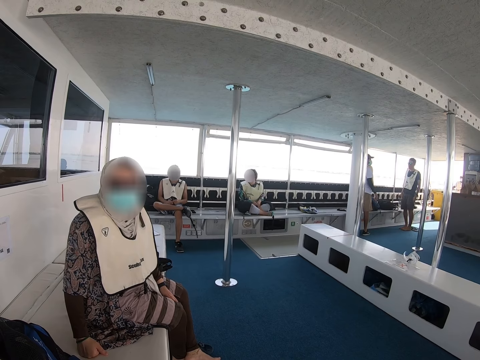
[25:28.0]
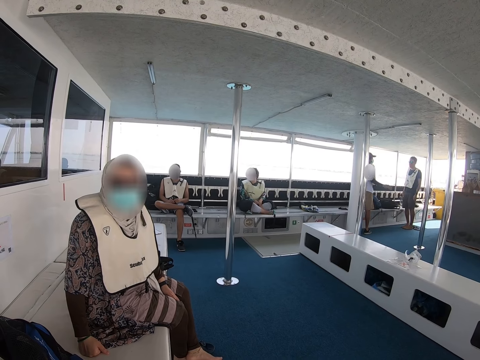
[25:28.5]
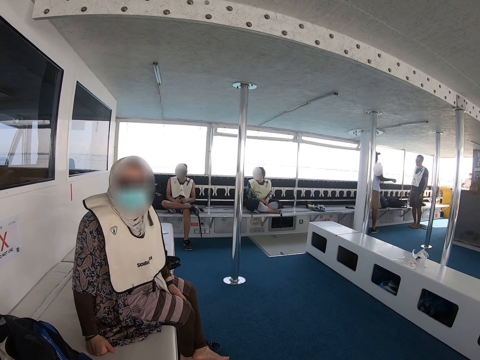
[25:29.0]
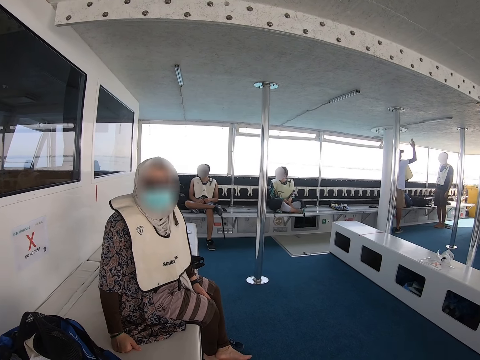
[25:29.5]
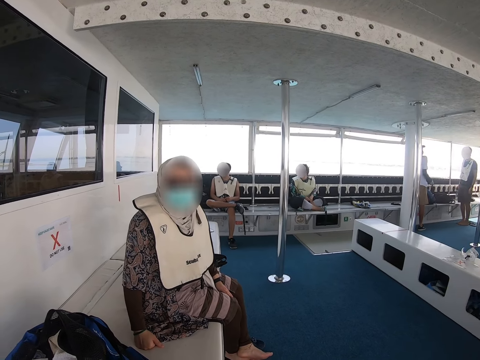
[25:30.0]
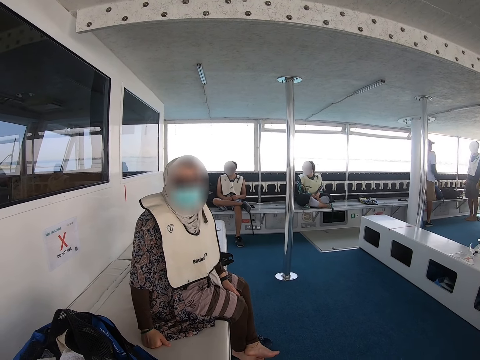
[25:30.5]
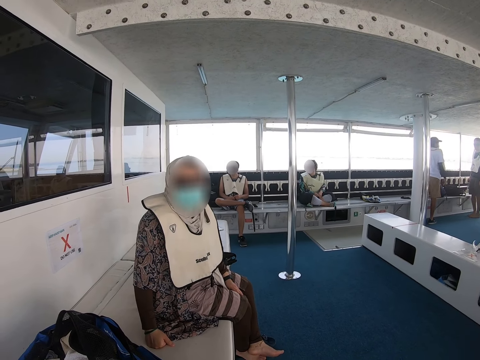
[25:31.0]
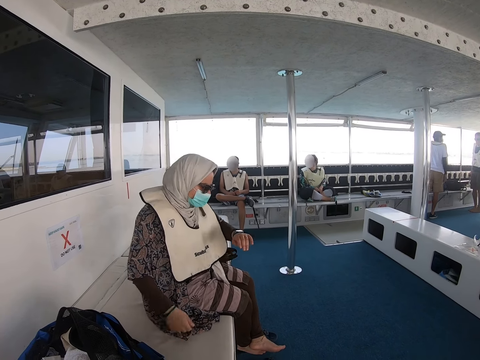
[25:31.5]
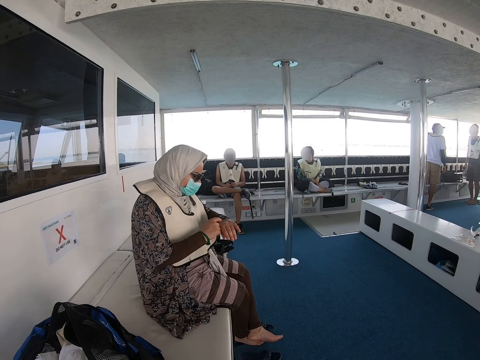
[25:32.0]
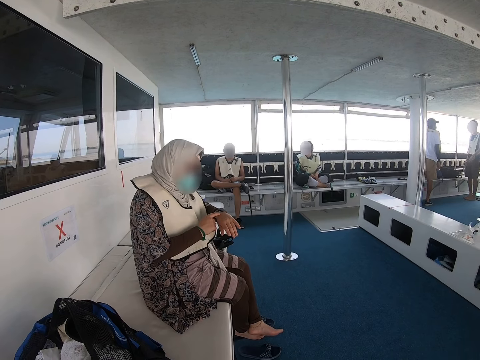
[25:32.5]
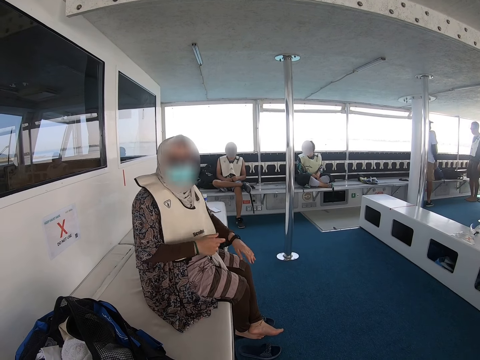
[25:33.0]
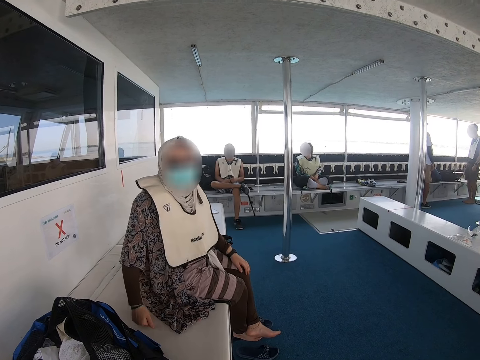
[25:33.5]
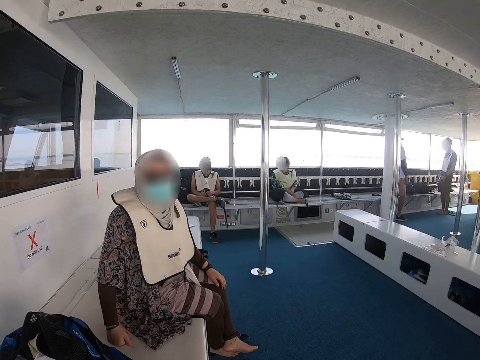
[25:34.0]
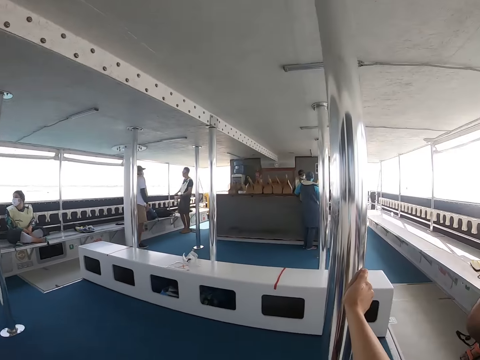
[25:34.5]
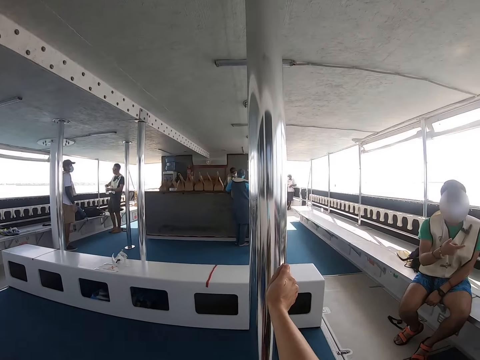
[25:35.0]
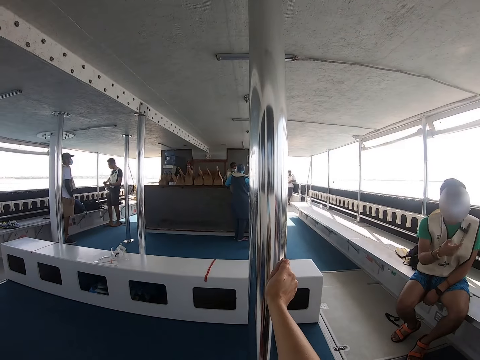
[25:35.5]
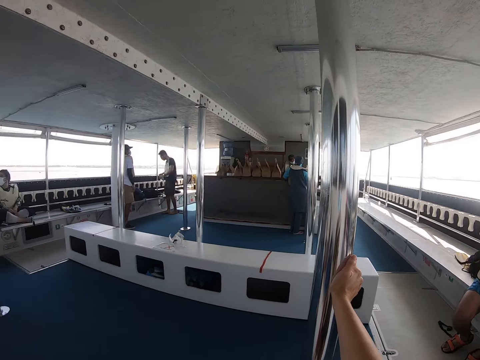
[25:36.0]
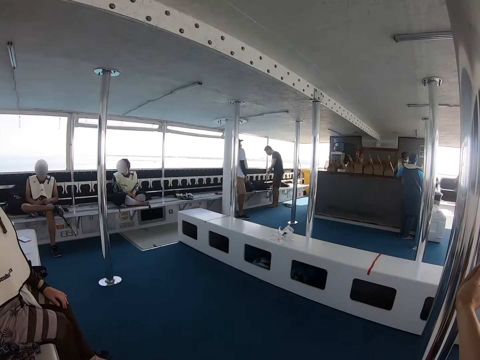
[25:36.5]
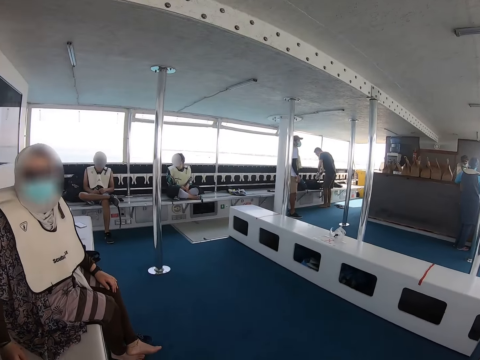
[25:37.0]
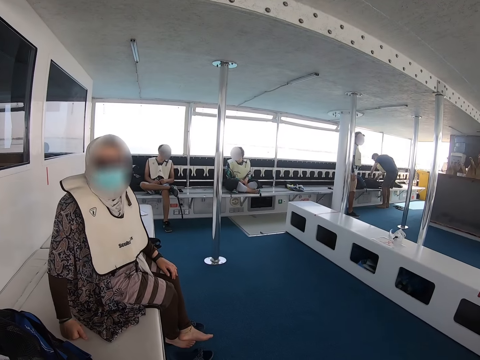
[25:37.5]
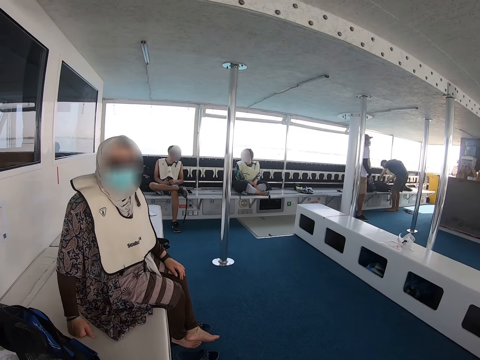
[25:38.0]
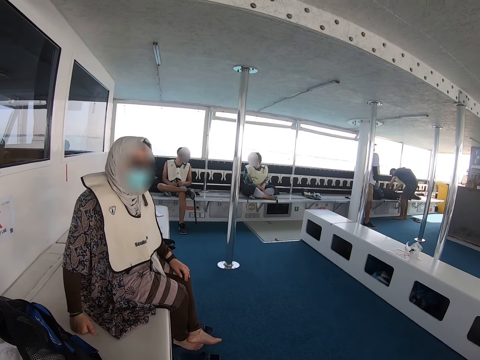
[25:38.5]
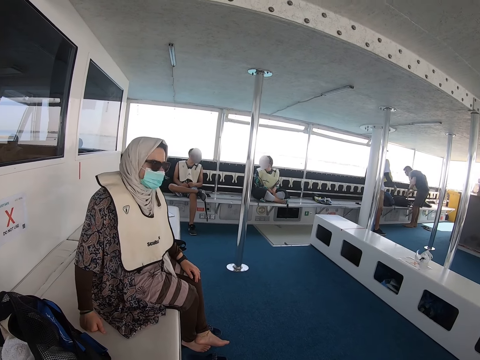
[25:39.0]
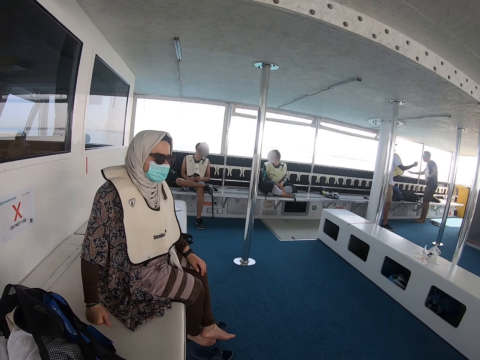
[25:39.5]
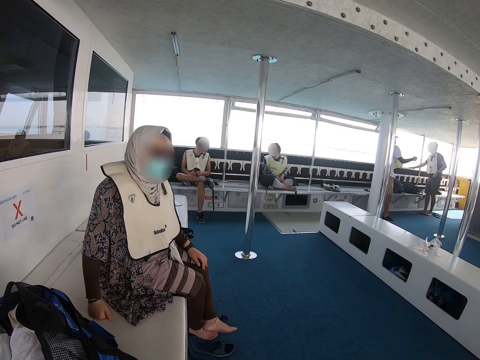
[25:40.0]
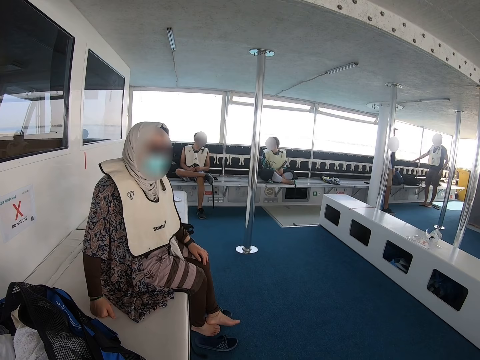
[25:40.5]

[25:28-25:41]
A man converses with another man. The lady looks at a watch. The camera wearer looks around. Another man moves his hands.

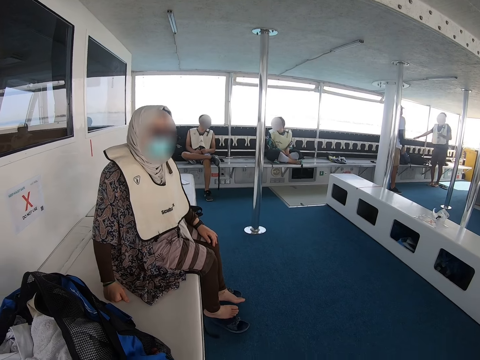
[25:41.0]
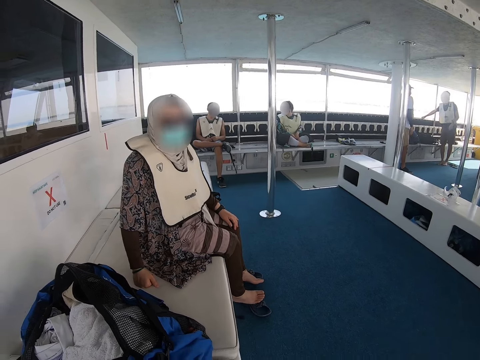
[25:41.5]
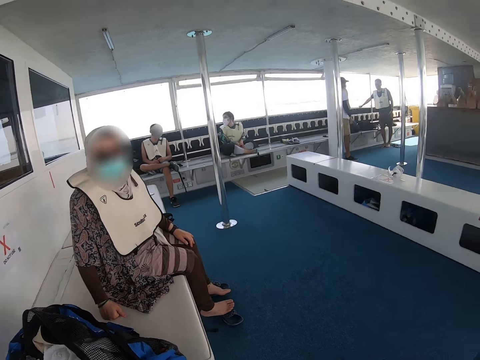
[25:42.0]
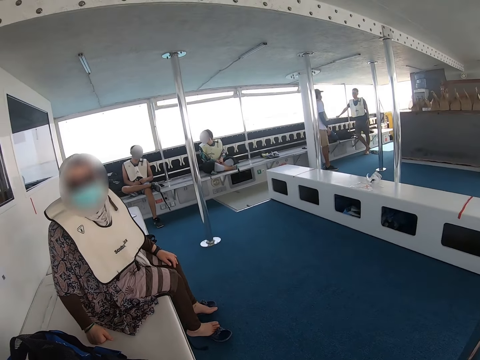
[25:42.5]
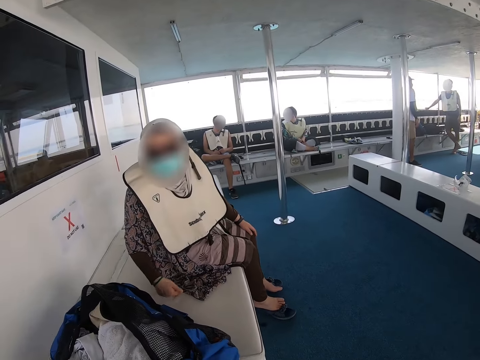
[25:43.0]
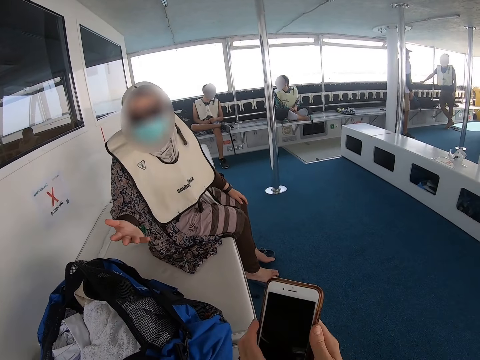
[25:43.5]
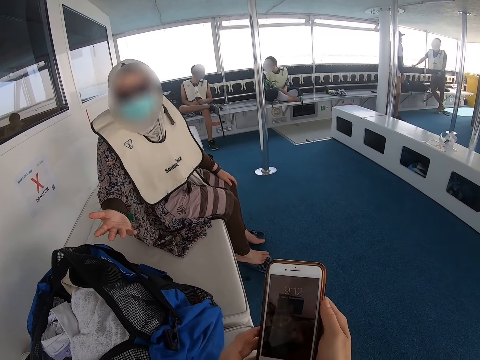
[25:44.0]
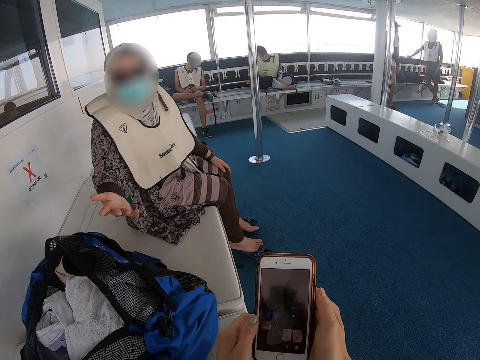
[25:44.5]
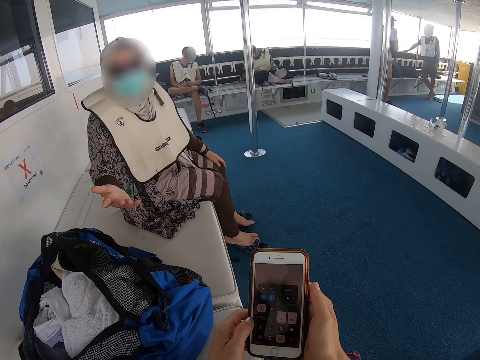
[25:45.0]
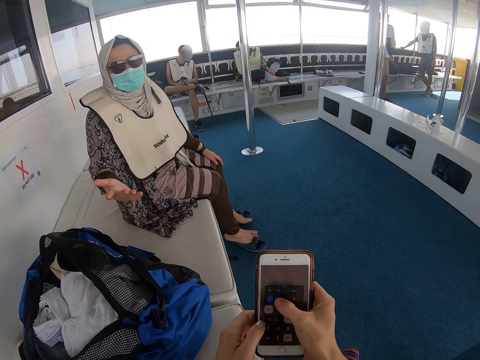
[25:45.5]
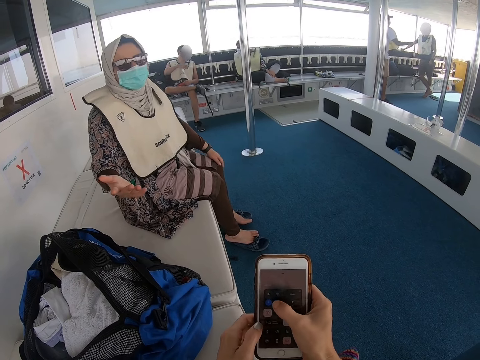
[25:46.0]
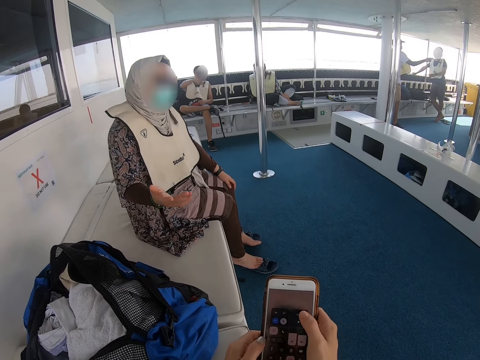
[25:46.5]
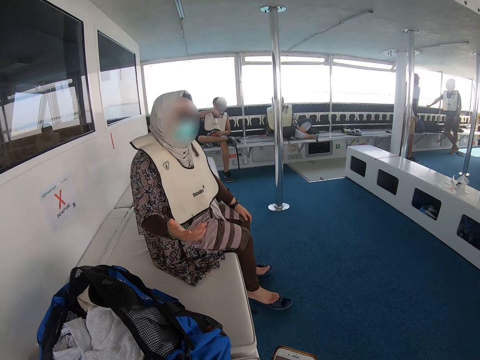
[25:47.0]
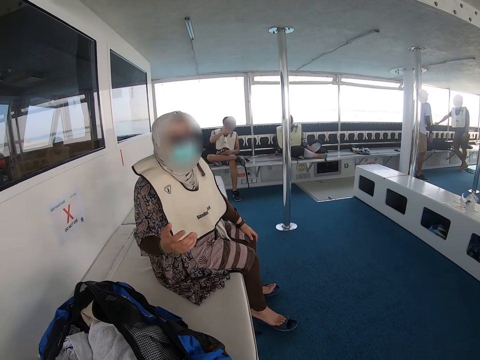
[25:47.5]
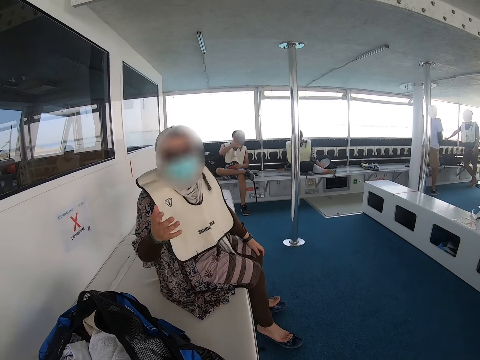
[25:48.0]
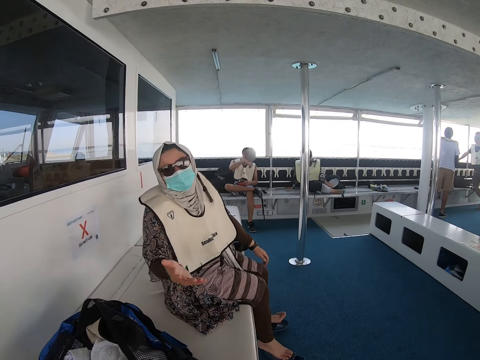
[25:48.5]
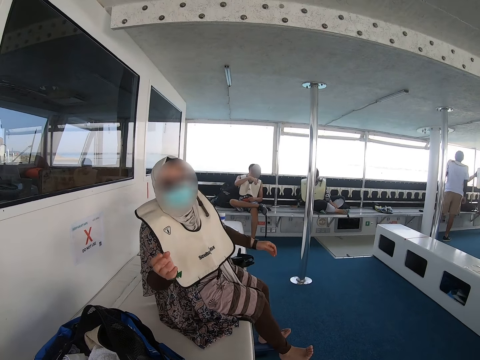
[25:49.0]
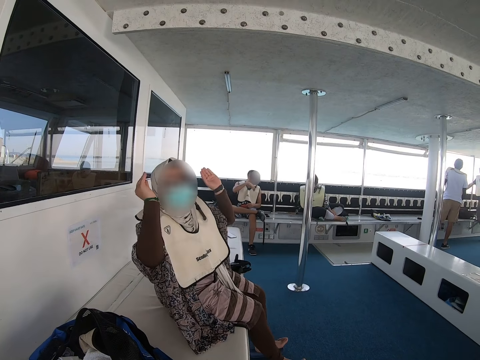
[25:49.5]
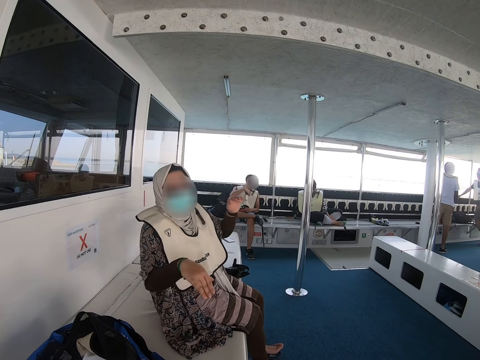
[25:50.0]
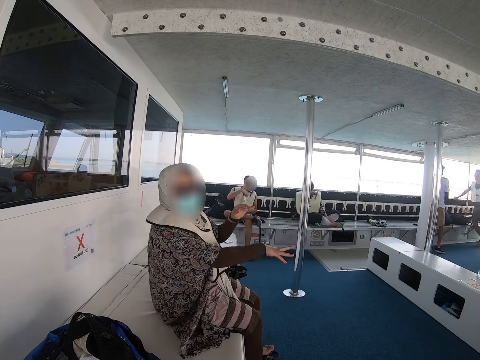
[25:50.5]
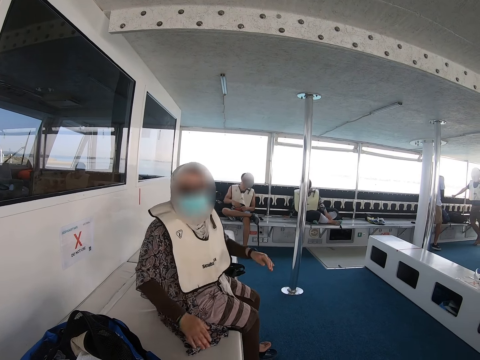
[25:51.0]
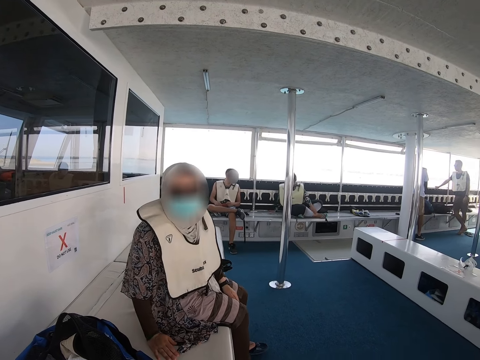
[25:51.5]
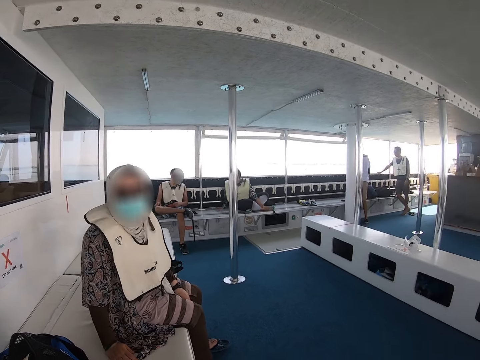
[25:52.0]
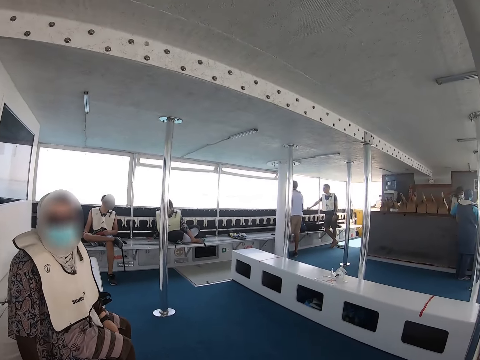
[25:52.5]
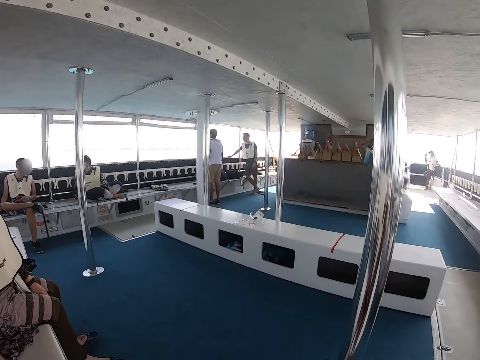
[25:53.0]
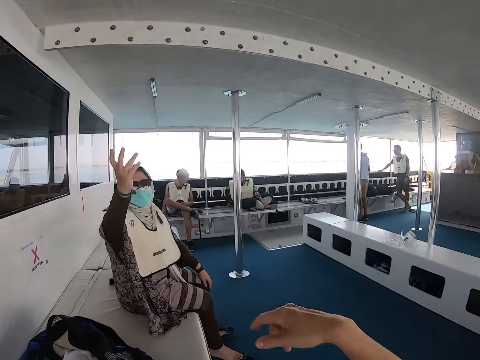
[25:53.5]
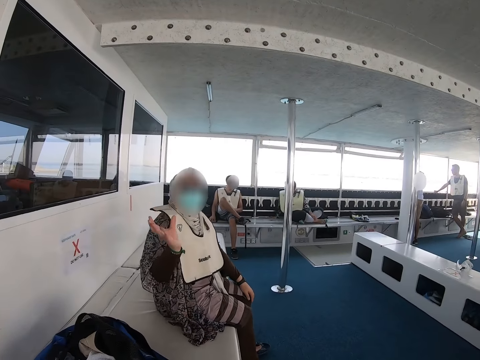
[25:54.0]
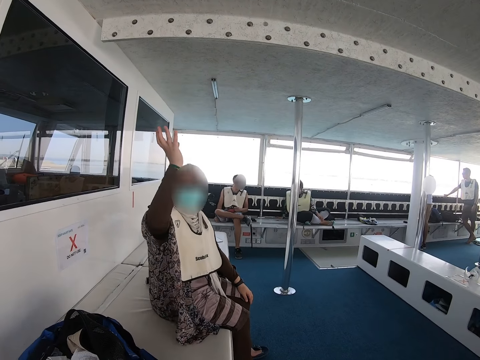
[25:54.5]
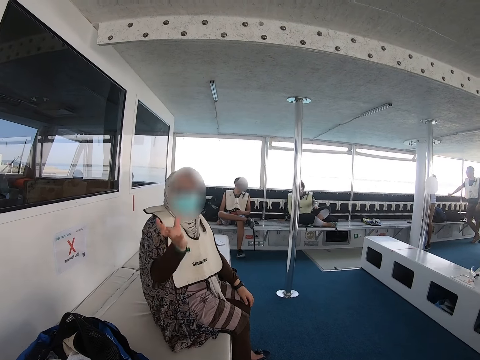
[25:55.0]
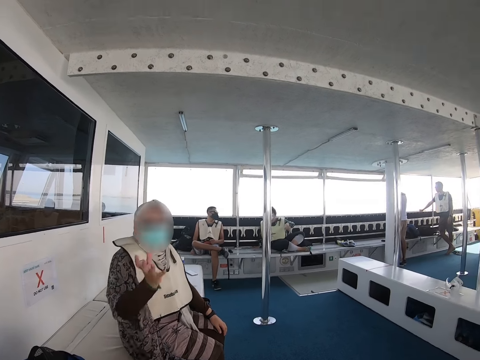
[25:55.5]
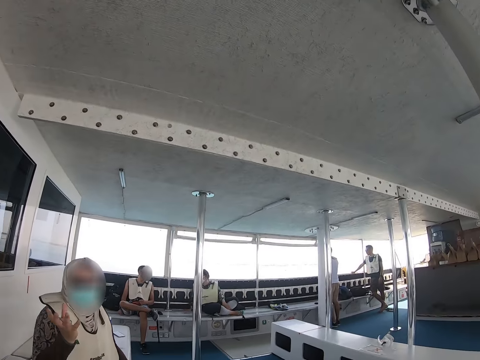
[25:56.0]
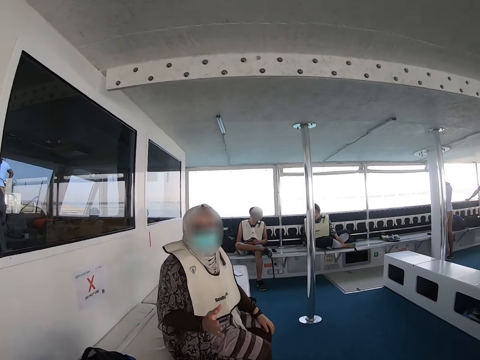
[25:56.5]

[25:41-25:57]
The lady talks with the camera wearer. The camera wearer checks his phone. The lady explains something to the camera wearer. The camera wearer moves his hand. The lady moves her hands.
